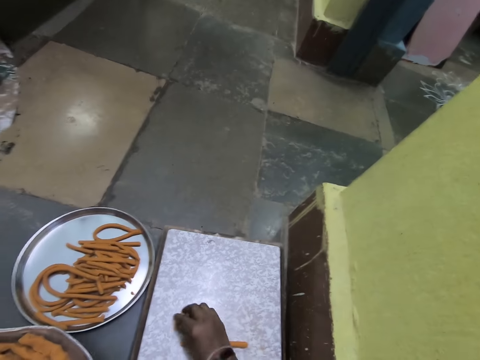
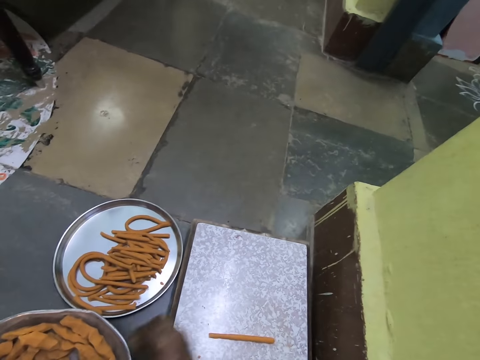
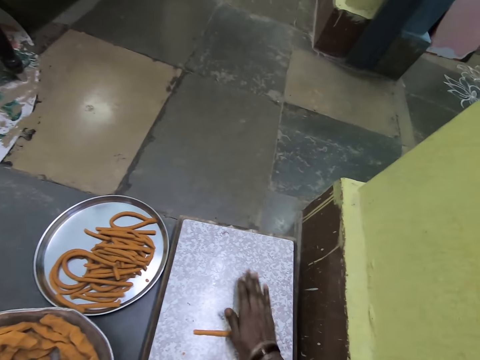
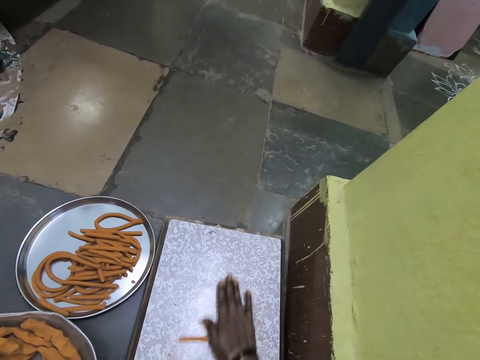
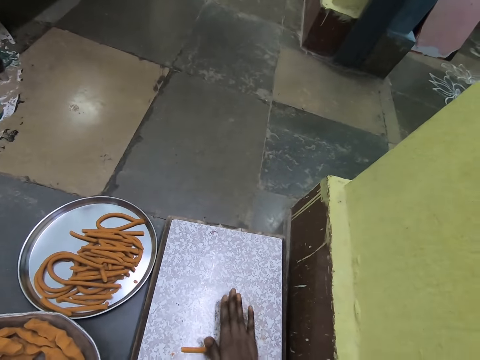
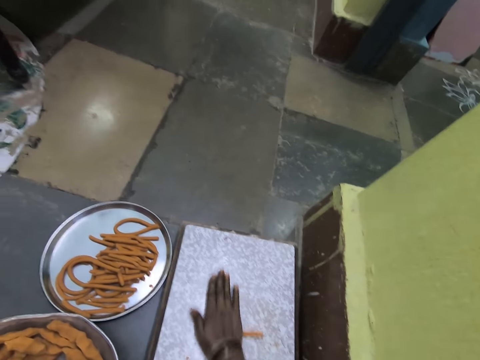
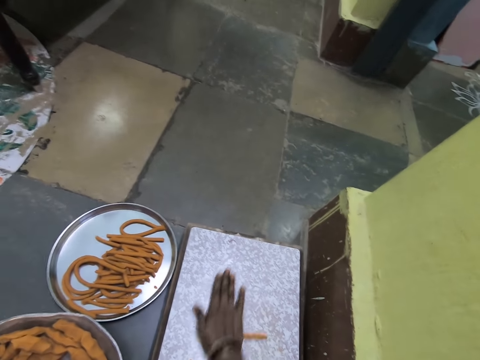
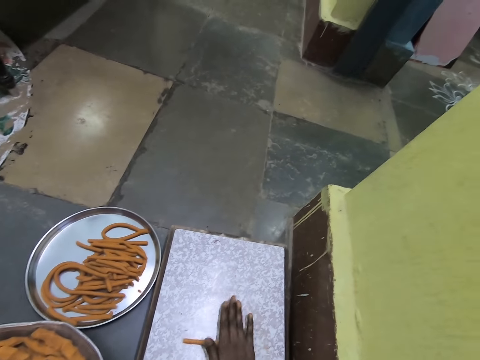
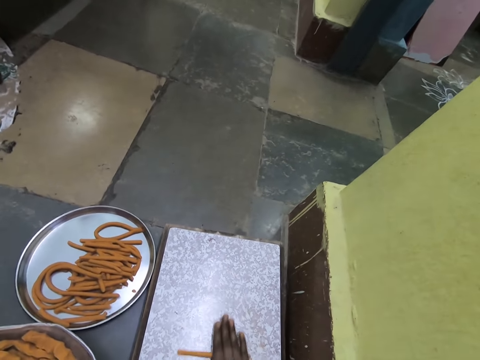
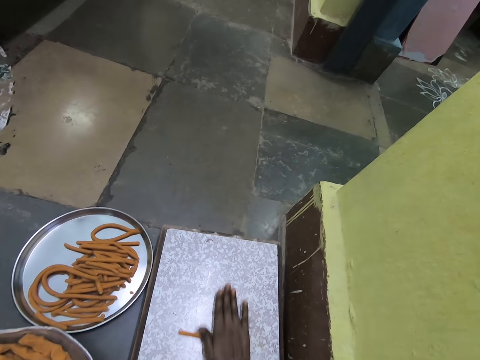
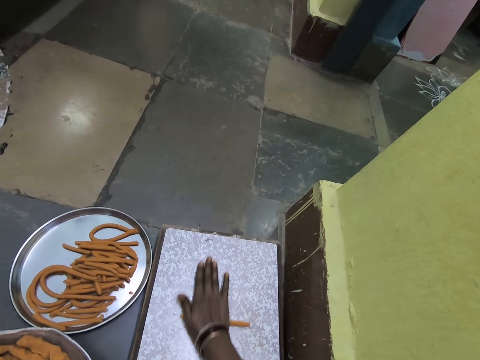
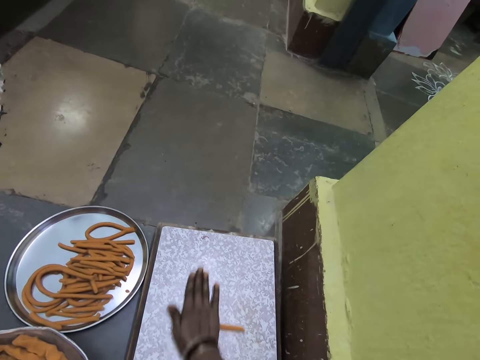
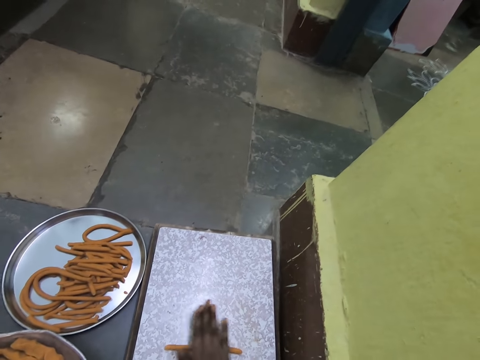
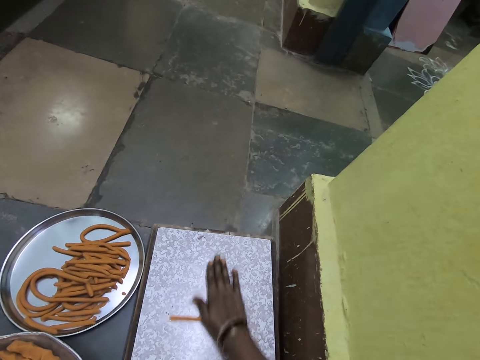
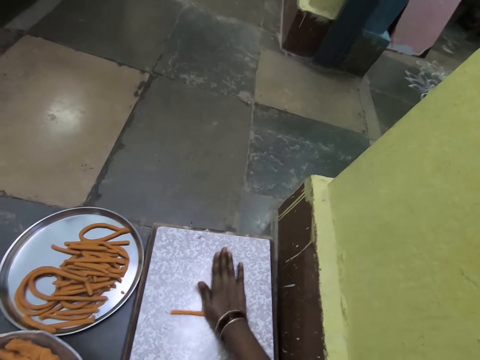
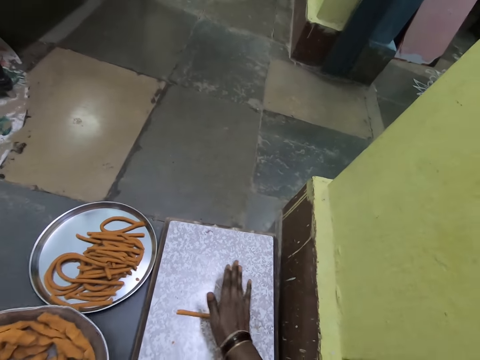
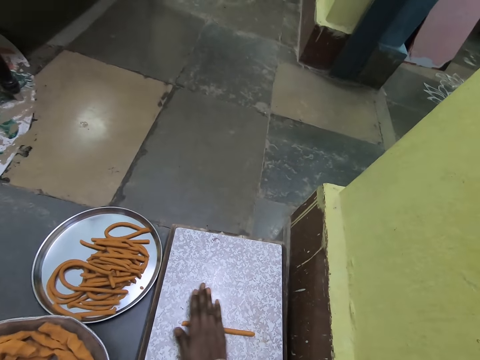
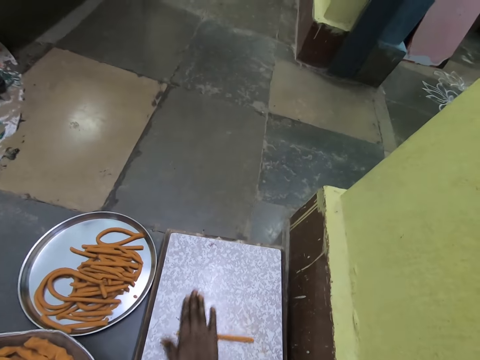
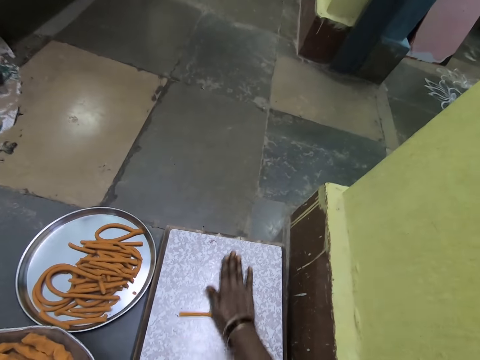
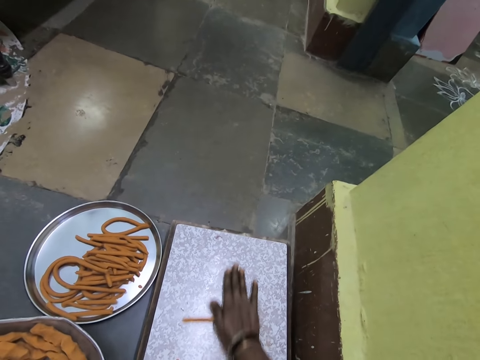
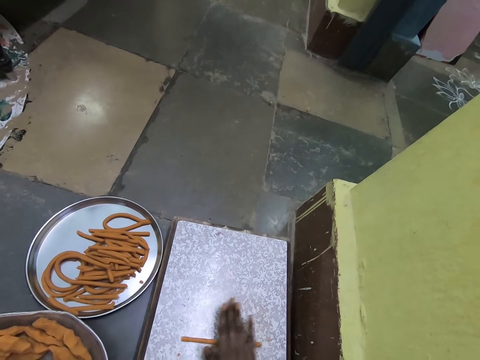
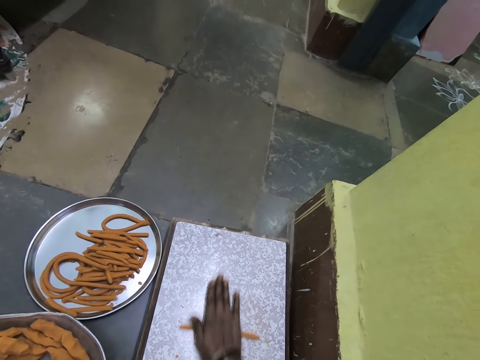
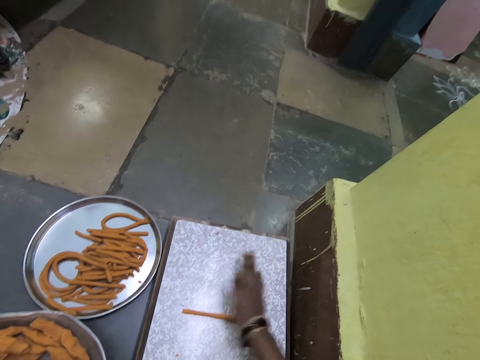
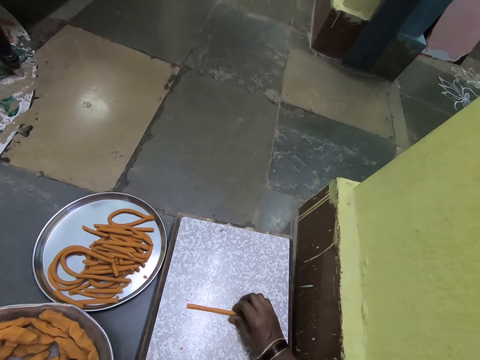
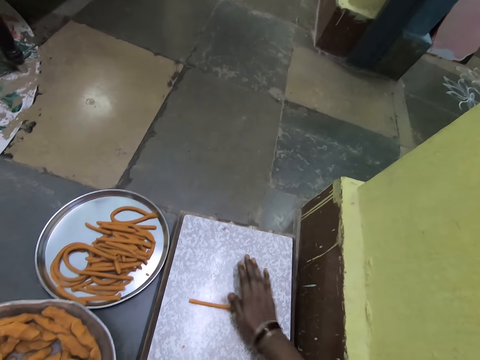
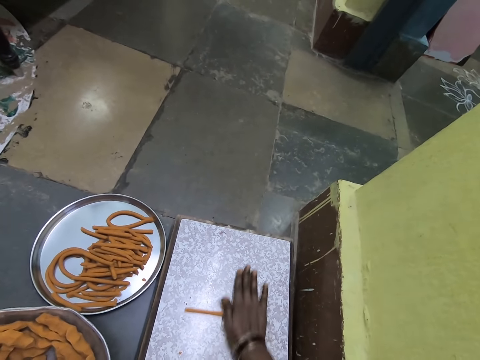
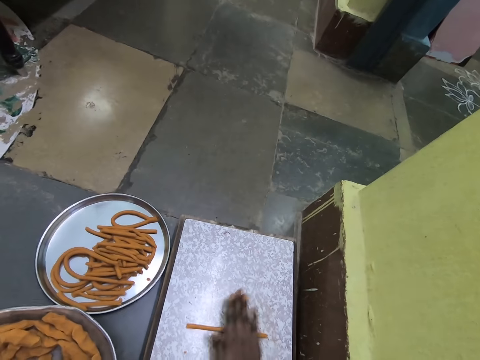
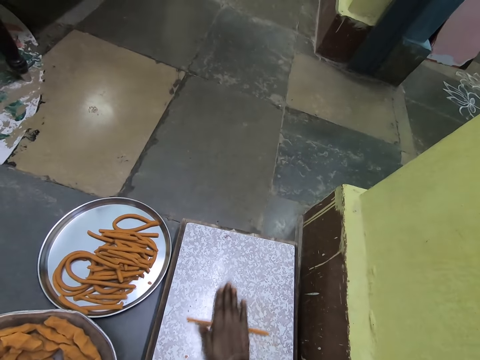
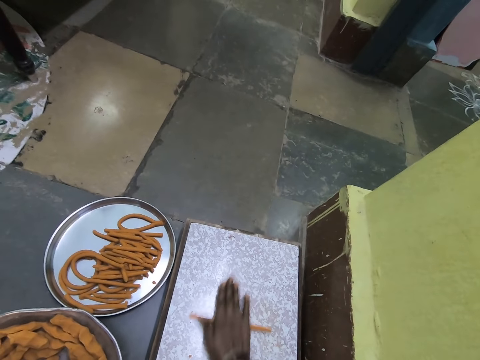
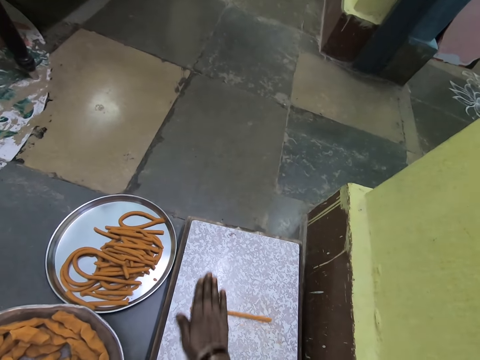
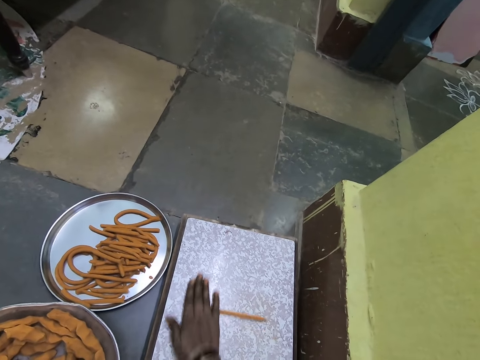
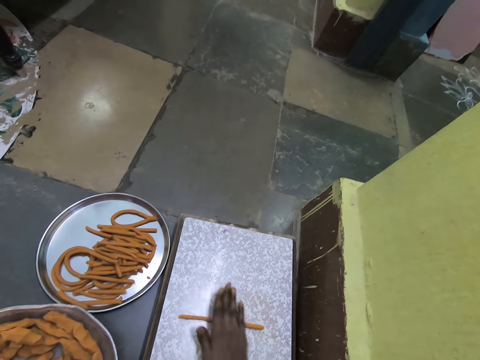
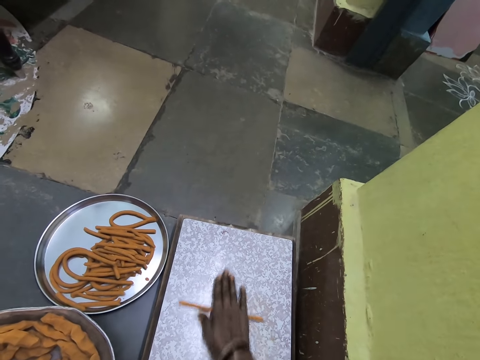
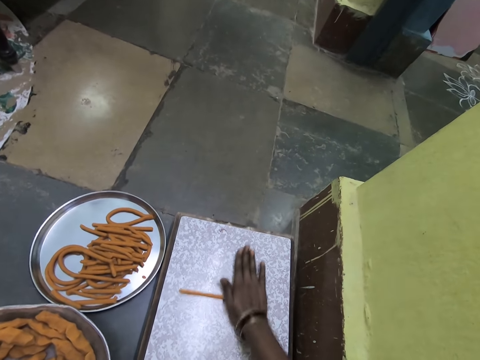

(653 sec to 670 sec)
The camera wearer picks up the dough. They put the dough inside the tray. They roll the dough on the board with the hand. They hold the dough. They roll the dough on the board with the hand.

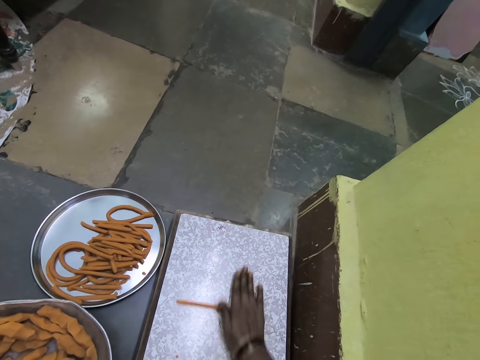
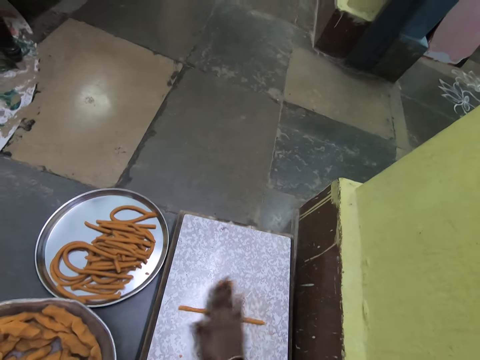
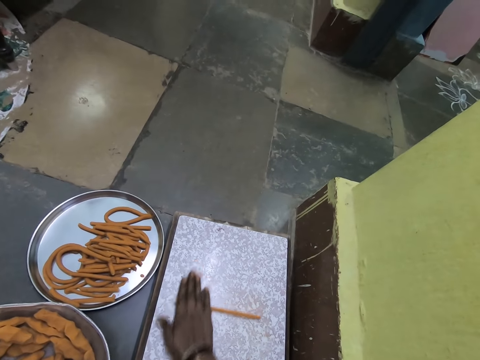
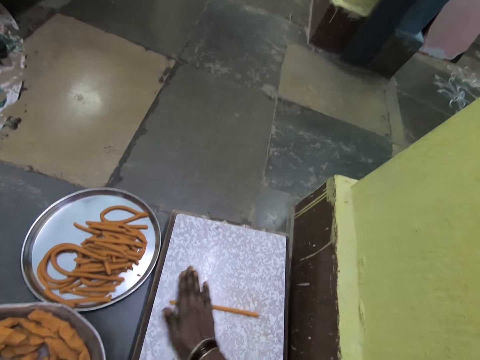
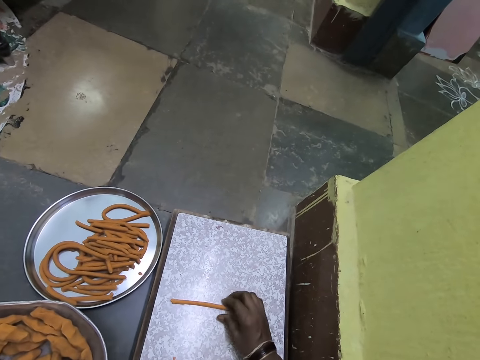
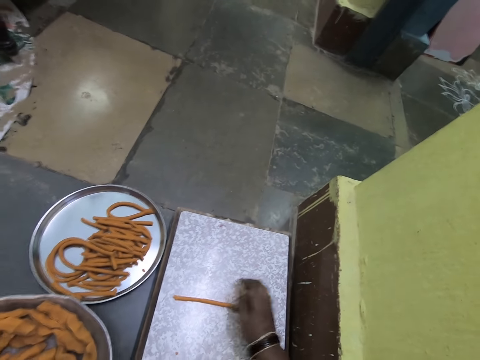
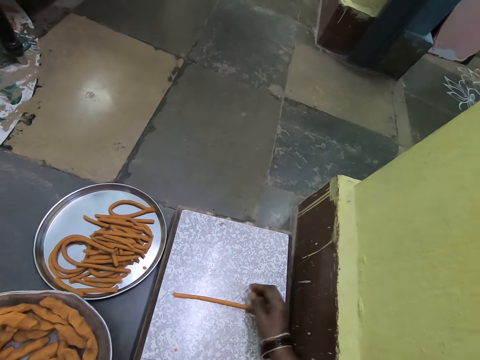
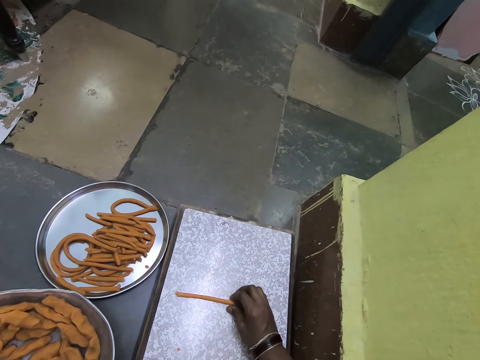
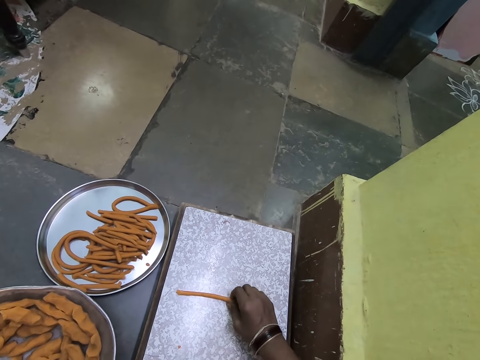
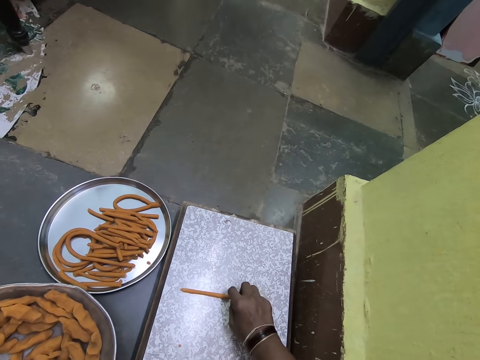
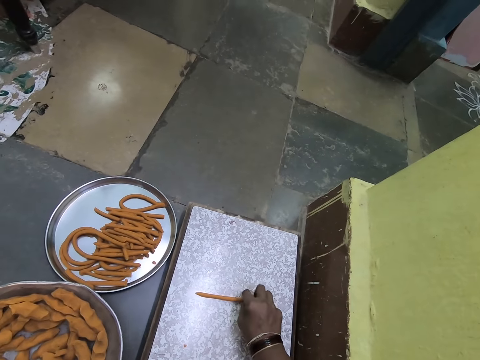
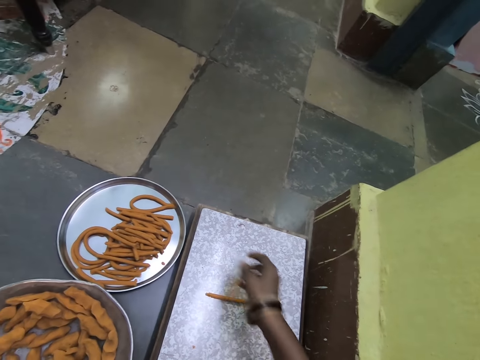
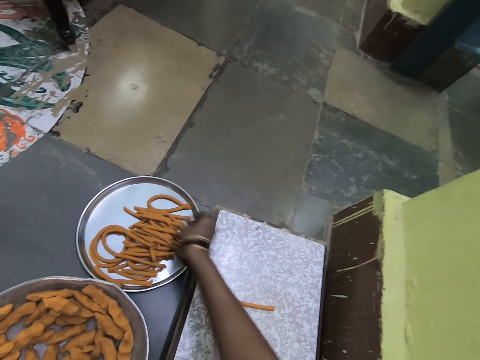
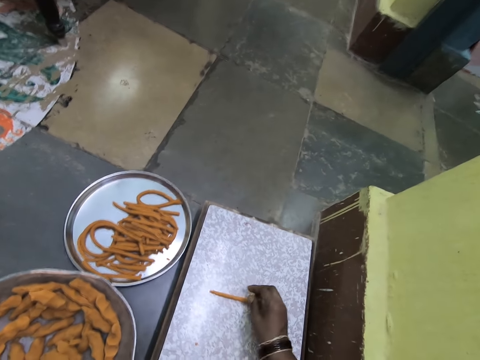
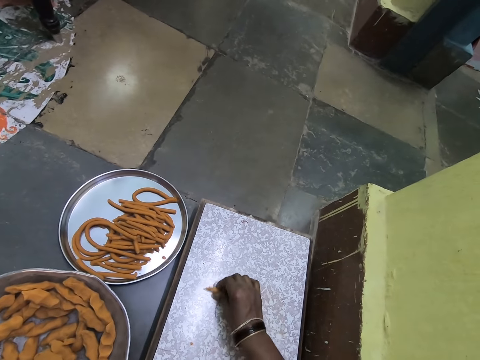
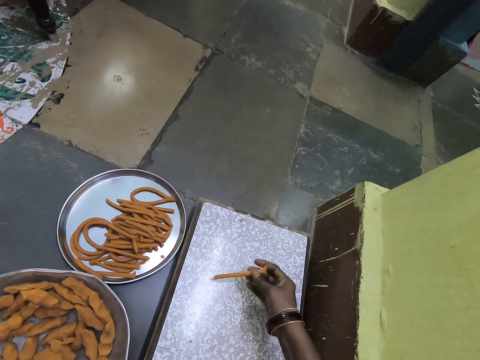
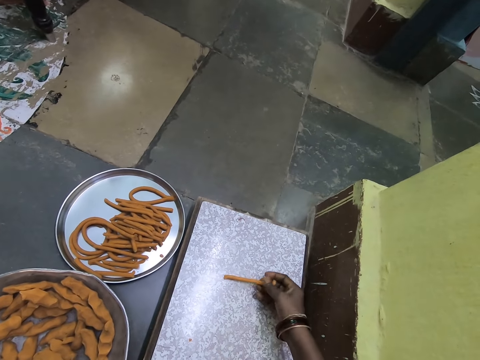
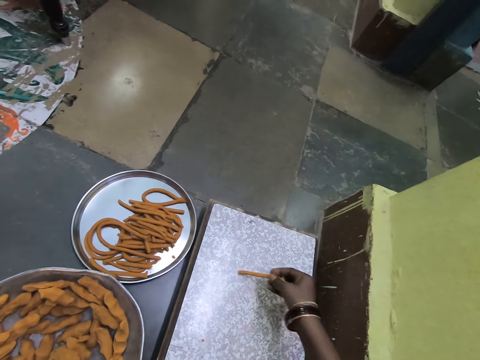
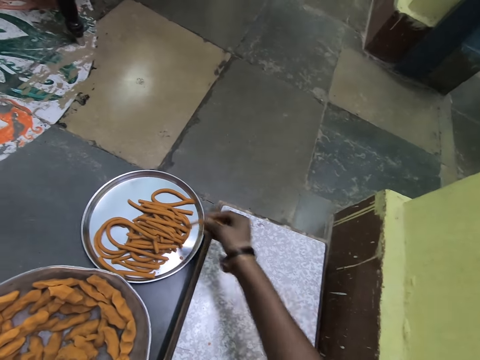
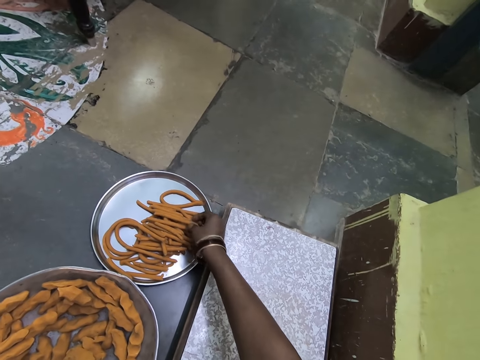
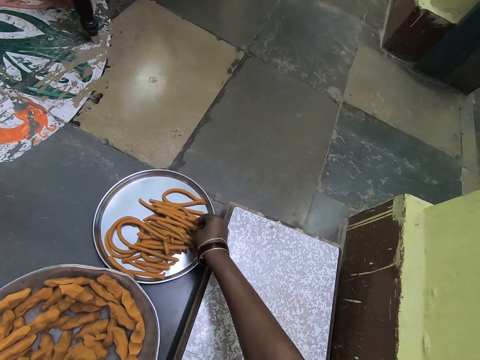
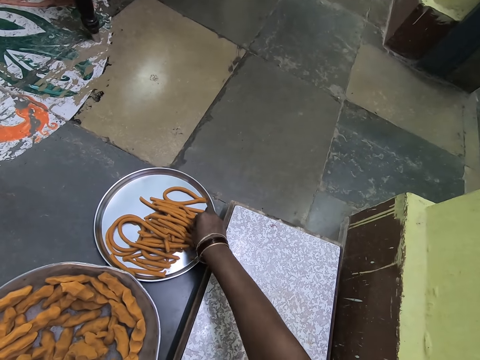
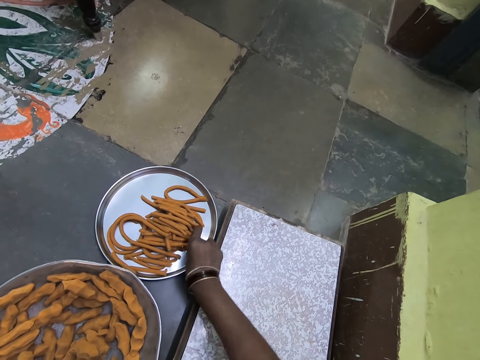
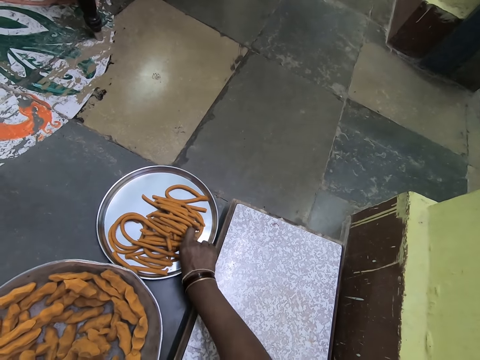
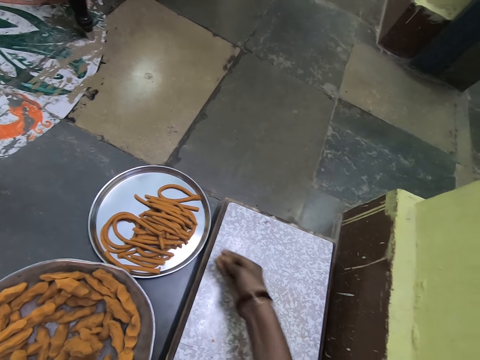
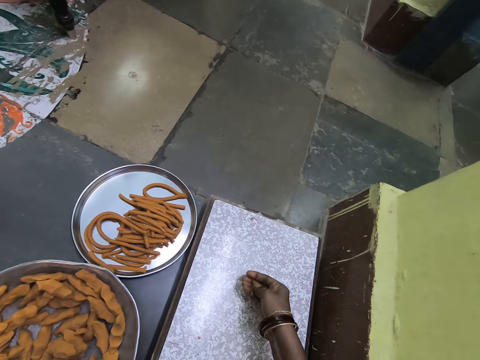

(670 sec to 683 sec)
The camera wearer holds the dough. He removes the hand from the dough. He holds something. He cuts the dough into two with the hand. He puts the dough inside the tray. He picks up the dough. He puts something in the tray. He puts the dough down on the table. He holds the dough on the hand. He puts the dough inside the tray. He cuts a piece of dough with the hand.
